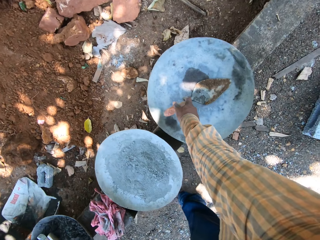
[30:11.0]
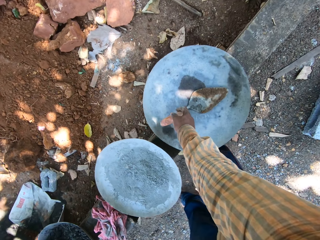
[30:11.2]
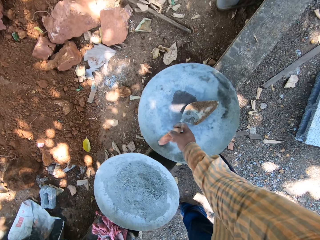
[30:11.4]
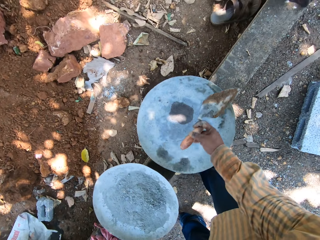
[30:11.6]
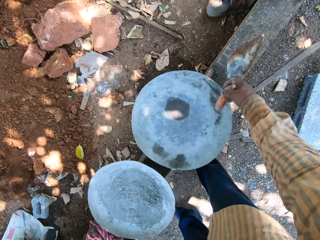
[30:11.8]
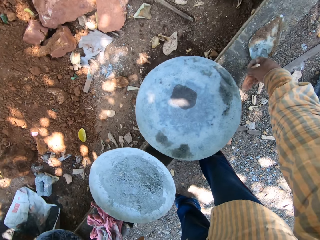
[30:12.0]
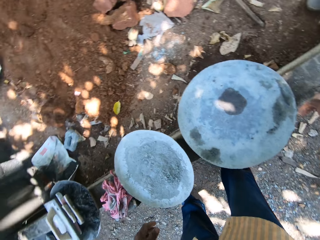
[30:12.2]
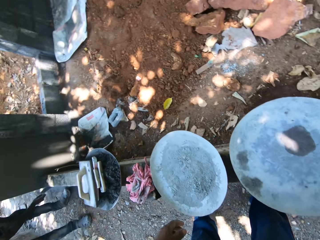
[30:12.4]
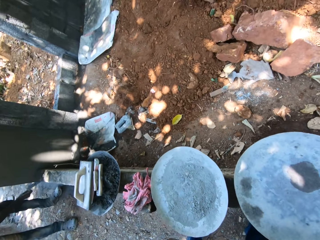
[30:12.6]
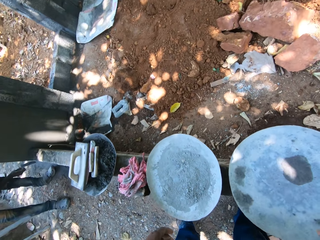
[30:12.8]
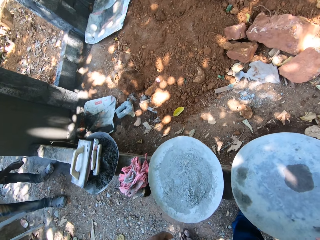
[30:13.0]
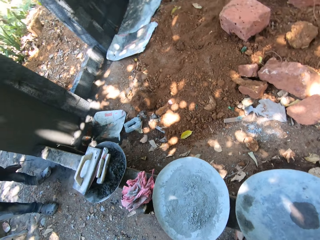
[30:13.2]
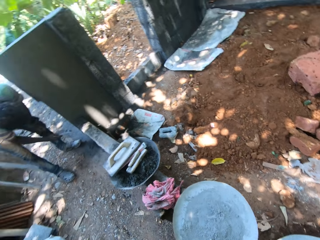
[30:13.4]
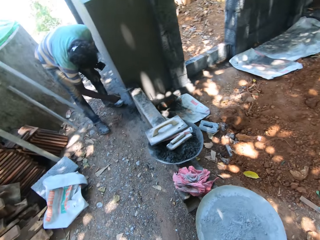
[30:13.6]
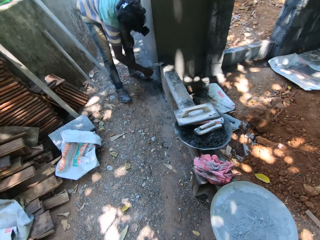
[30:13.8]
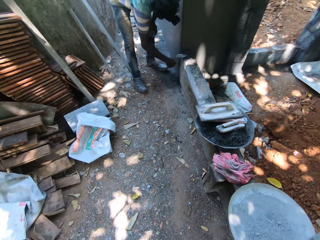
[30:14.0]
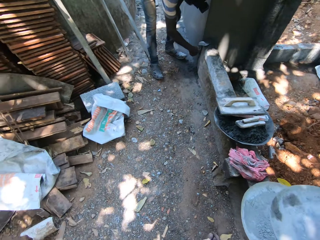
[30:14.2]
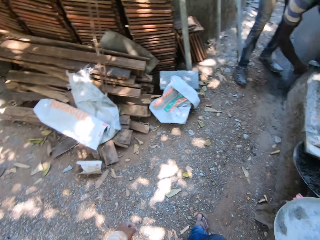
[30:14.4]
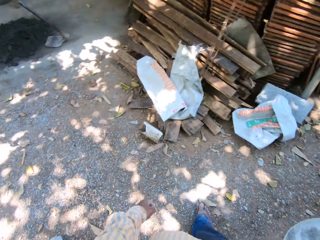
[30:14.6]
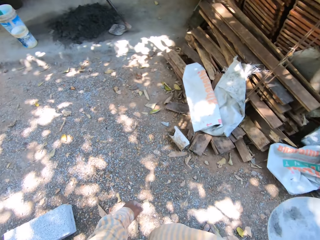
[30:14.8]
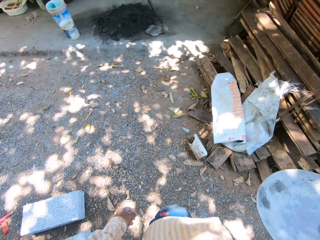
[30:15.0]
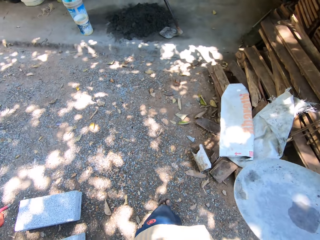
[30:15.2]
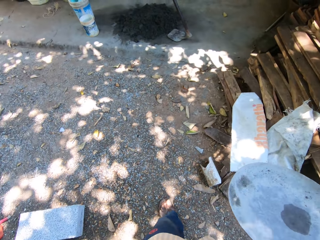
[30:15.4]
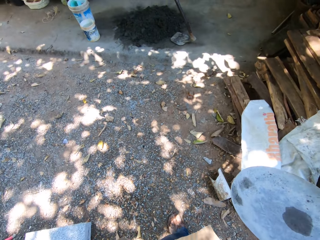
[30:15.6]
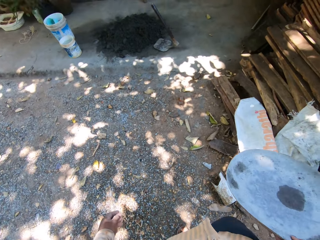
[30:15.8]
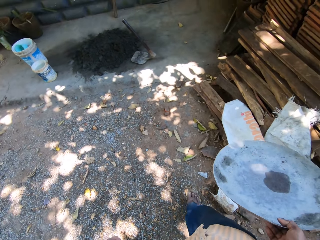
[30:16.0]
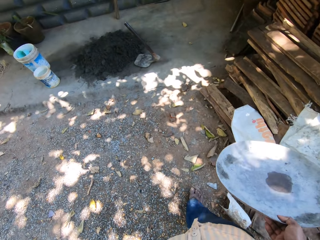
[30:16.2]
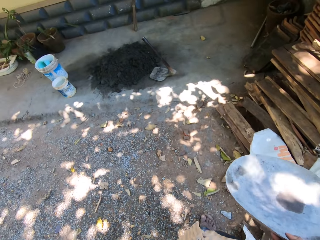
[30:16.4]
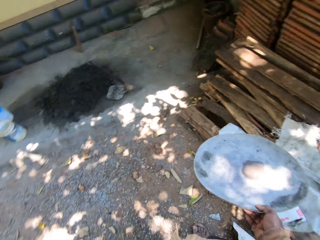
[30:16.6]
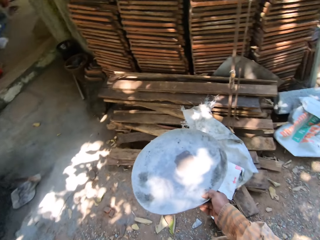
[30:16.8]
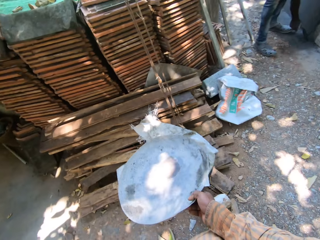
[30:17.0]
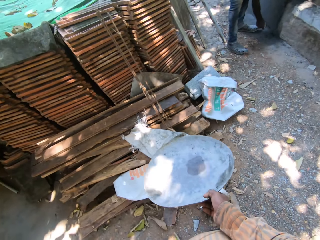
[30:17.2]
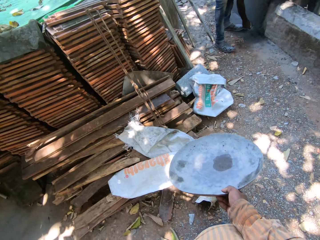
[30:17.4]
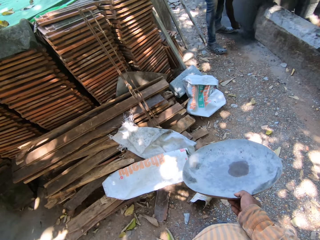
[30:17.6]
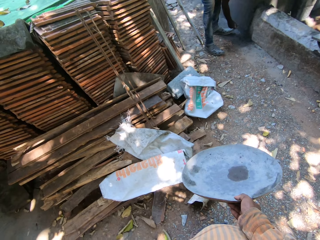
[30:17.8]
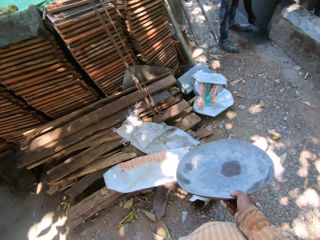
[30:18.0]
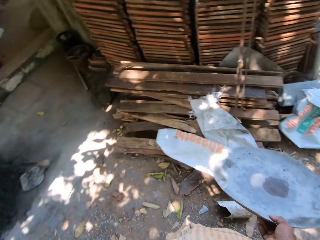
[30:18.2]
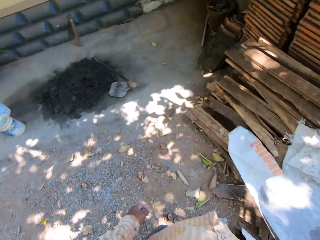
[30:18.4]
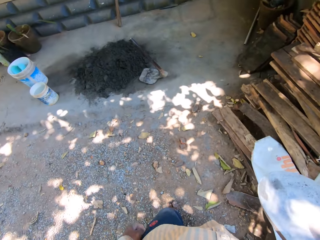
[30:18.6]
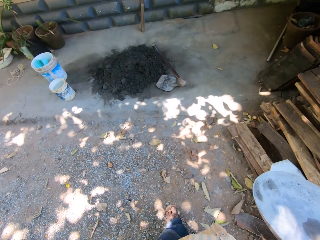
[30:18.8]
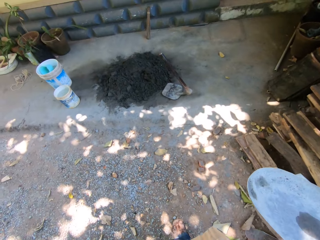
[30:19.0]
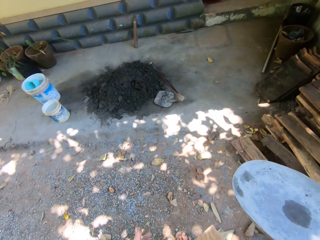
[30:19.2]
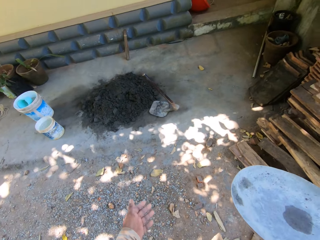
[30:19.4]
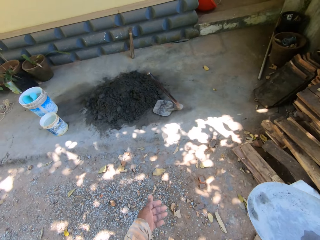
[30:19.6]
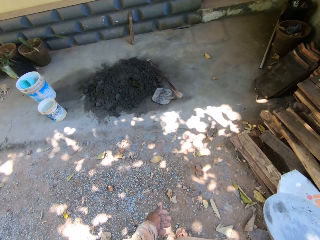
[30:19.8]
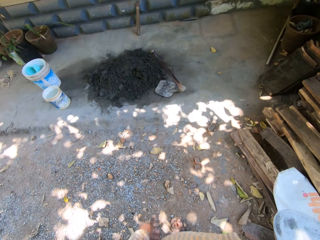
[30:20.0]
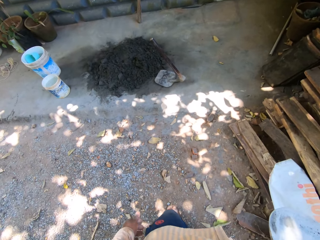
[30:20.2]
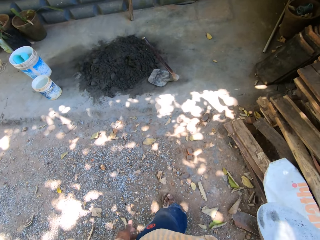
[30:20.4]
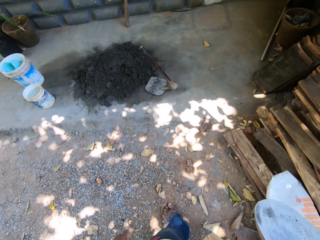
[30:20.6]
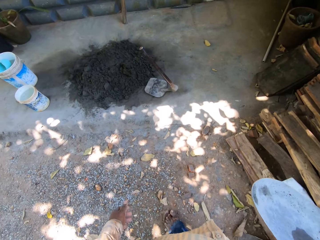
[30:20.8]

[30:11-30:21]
The camera wearer picks up a gauging trowel from a bowl with his right hand. He drops the gauging trowel on a concrete slab with his right hand. A man touches the wall with the gauging trowel in his right hand. The camera wearer moves the trowel to the wall. He picks up the bowl from the concrete slab with his right hand. The man rubs the trowel against the wall. The camera wearer carries the bowl across the site. He speaks to the man.

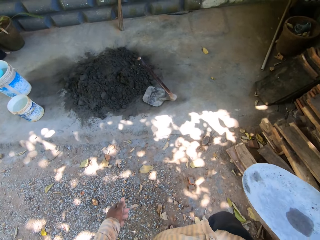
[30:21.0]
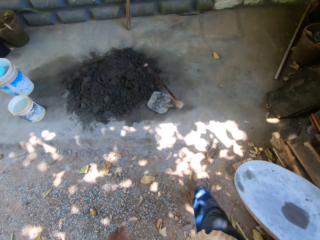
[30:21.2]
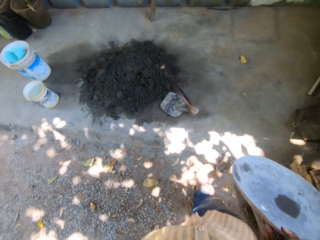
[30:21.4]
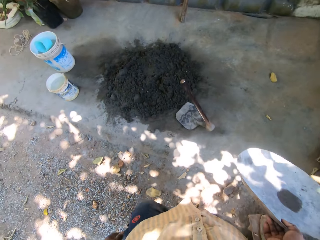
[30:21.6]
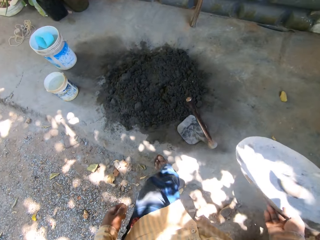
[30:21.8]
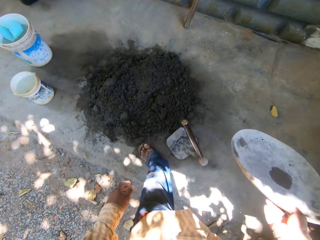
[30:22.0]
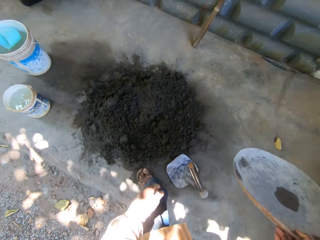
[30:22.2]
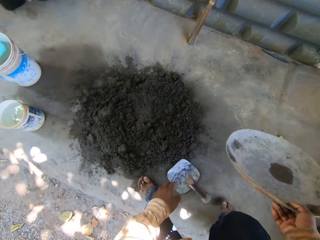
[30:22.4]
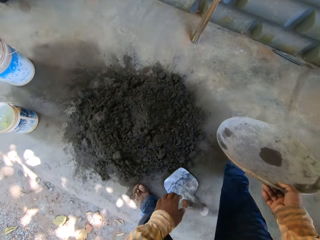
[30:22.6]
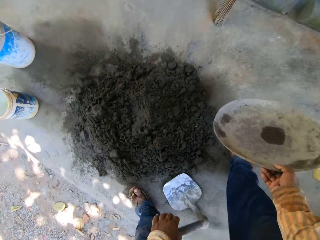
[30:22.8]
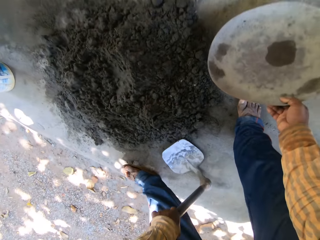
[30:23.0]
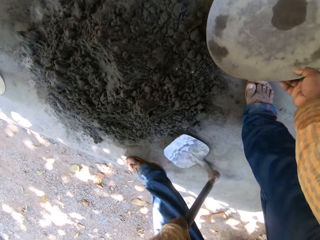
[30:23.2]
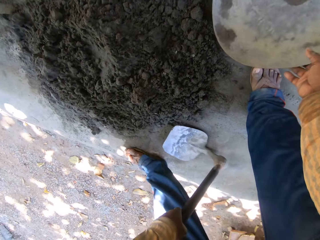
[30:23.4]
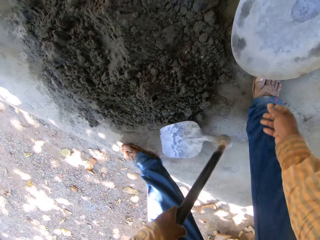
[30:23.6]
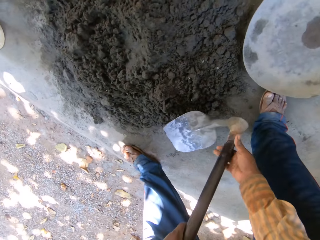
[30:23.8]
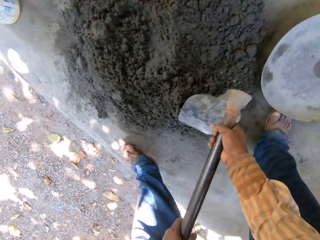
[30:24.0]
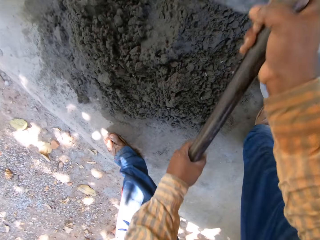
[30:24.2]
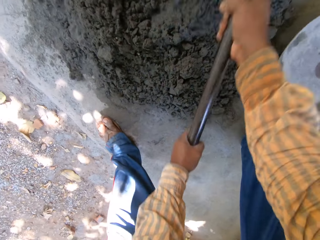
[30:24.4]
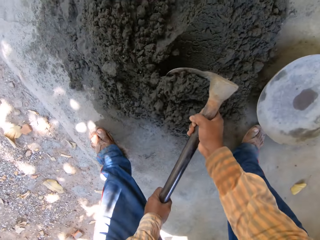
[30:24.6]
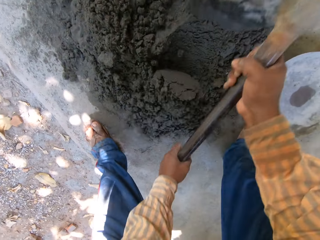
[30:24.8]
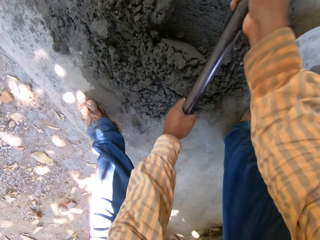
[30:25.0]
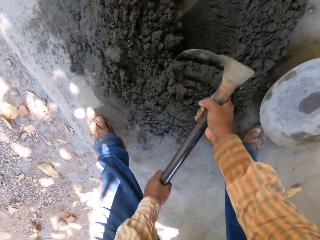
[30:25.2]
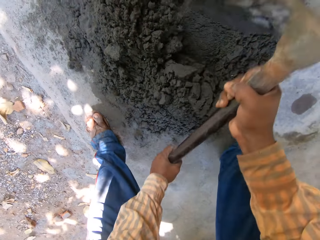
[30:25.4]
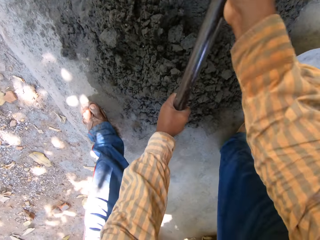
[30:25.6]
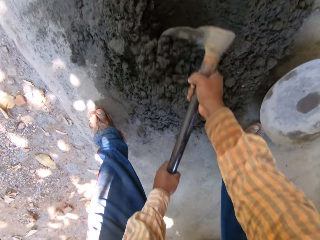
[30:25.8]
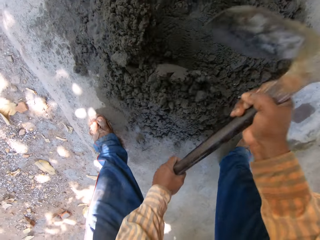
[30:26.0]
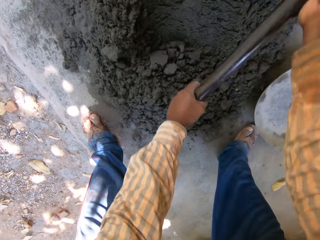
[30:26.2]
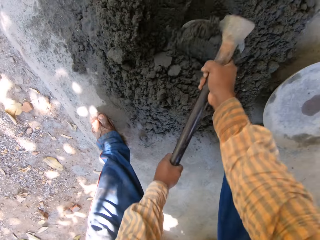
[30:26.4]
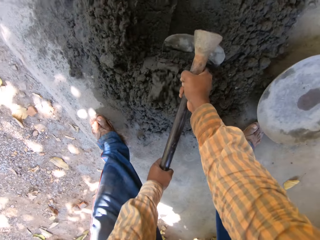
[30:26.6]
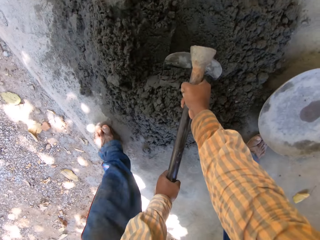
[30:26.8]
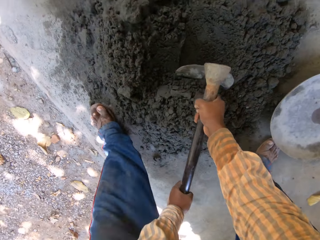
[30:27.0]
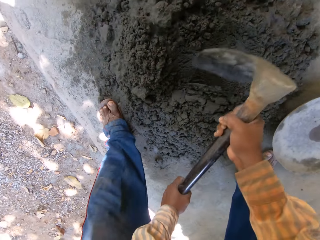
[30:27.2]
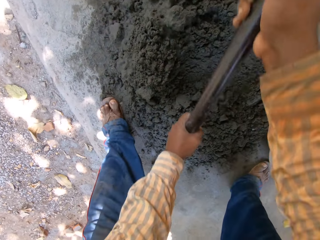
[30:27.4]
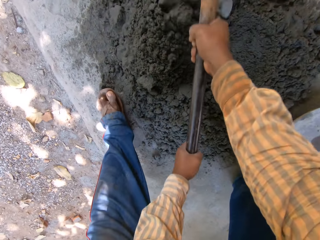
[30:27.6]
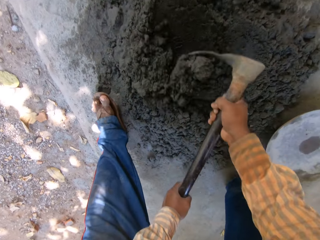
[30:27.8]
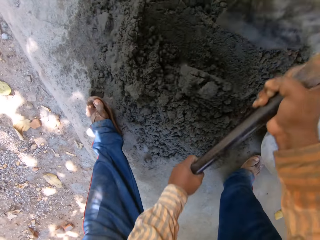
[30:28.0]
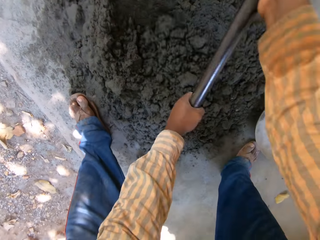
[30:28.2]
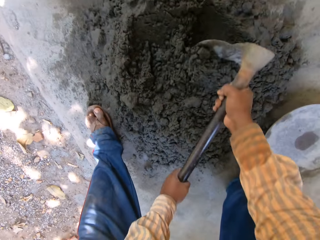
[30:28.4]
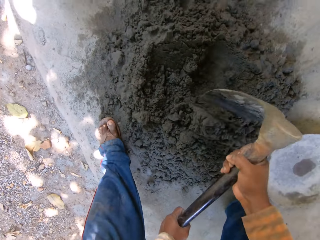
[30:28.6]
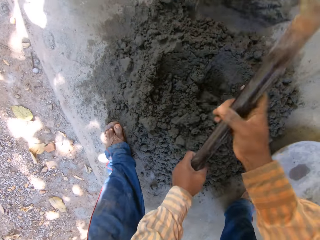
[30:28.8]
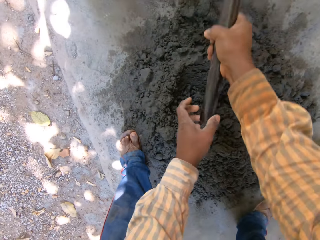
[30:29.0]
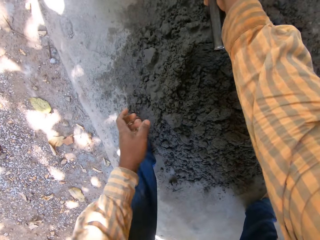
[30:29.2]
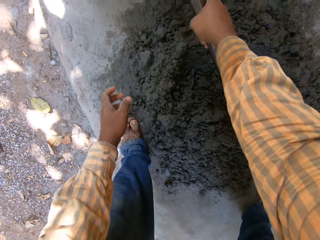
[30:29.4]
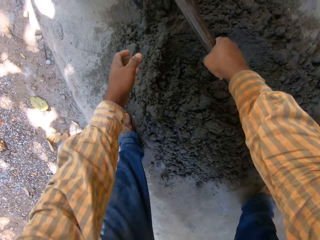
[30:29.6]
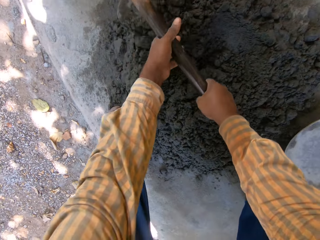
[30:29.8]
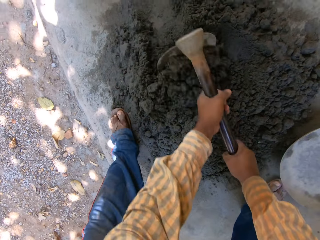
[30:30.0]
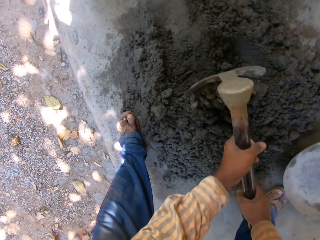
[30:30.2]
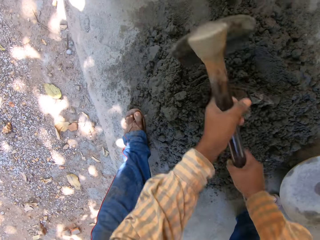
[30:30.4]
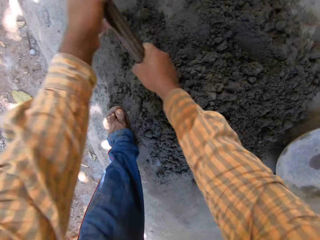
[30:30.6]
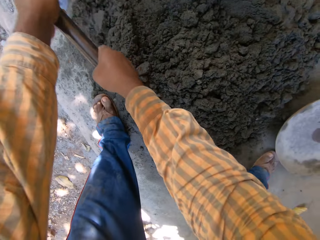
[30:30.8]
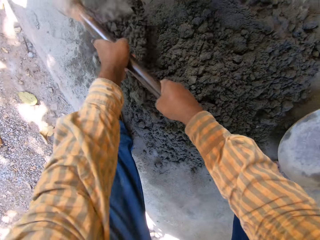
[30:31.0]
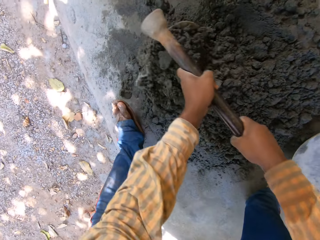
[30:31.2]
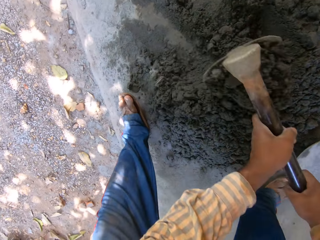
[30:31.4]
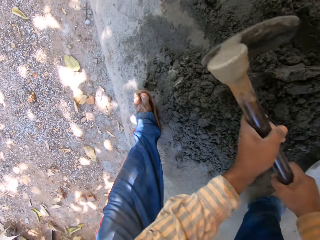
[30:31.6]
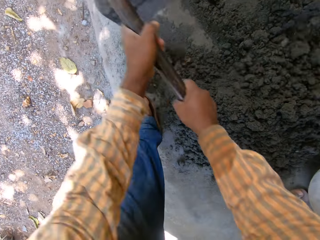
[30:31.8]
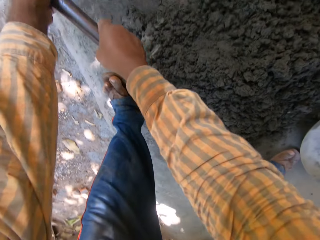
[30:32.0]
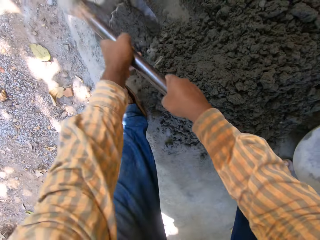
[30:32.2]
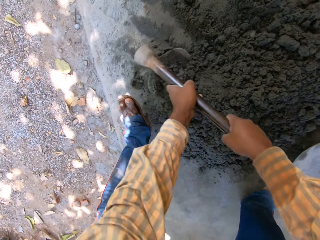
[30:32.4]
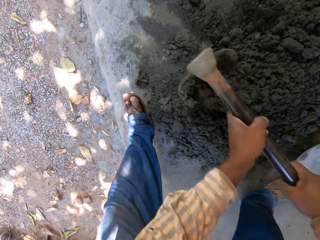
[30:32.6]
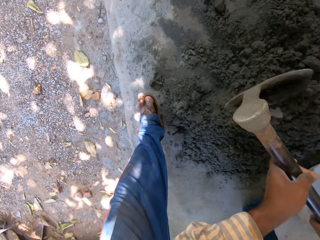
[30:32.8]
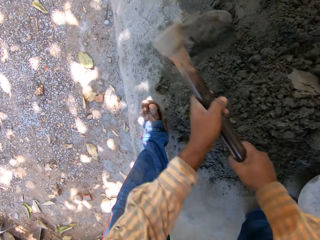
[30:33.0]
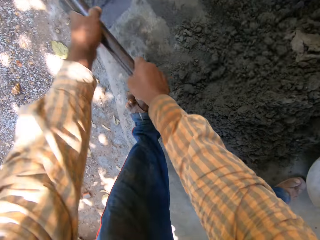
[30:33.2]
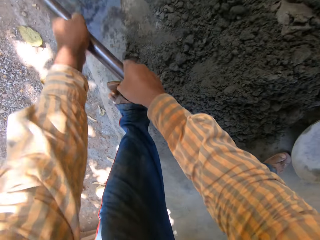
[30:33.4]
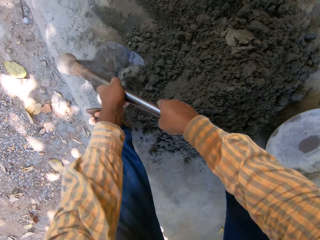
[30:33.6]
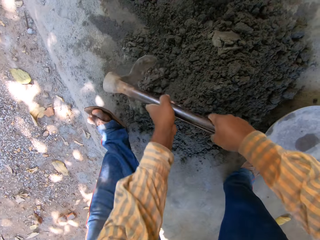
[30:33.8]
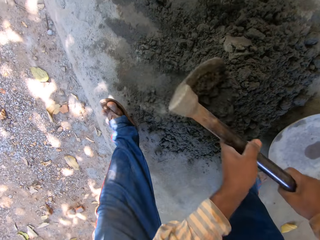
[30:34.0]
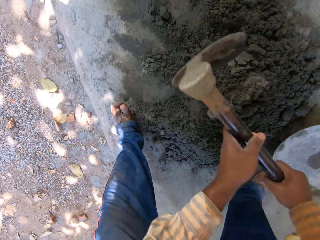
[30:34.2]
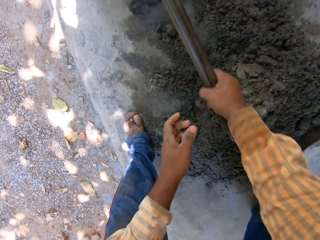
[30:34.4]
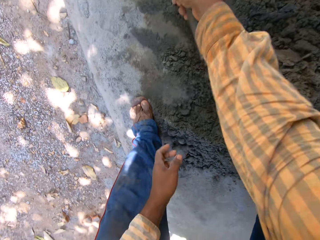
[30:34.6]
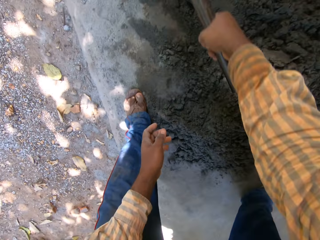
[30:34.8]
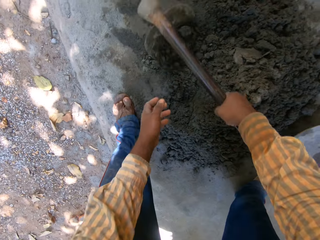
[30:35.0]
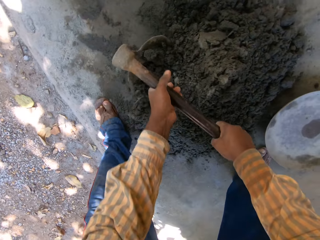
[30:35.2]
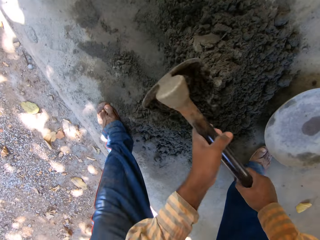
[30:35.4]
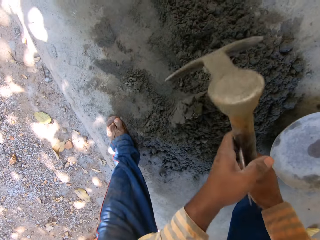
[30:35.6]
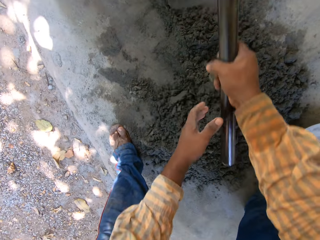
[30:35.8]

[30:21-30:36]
The camera wearer holds the hoe on the ground with his left hand. He drops the bowl on the ground with his right hand. He picks up the hoe from the ground. He holds the hoe on the ground with his hands. He mixes the concrete mix on the ground with the hoe in his hands. He ploughs the mortar with the hoe. He pulls the mortar on the ground with the hoe.
